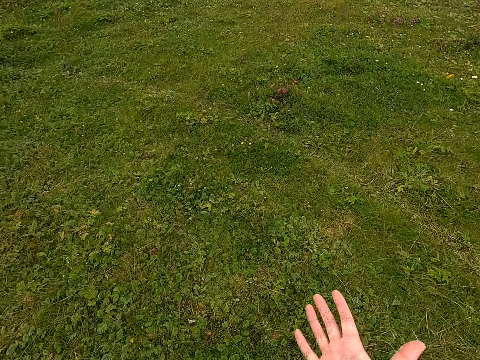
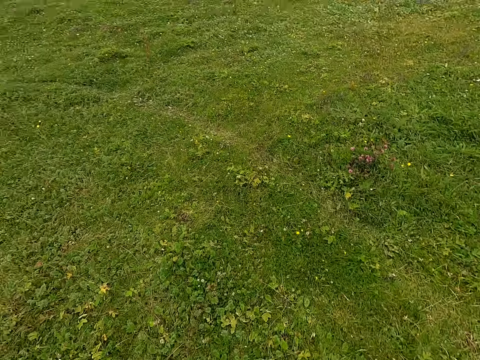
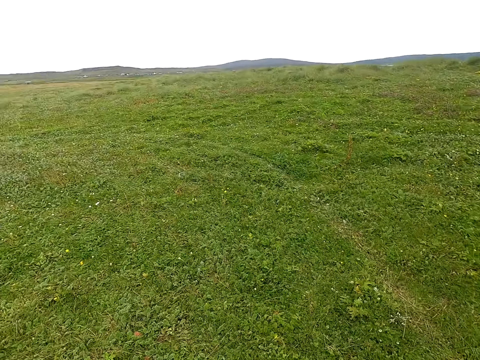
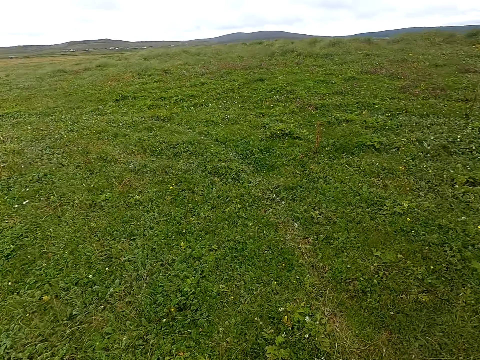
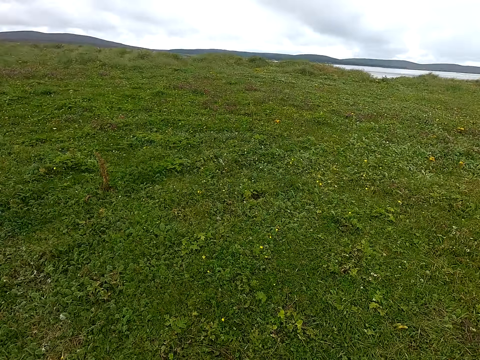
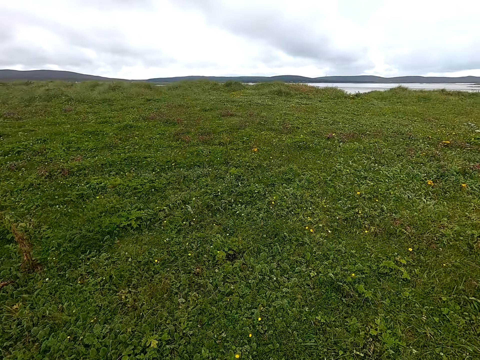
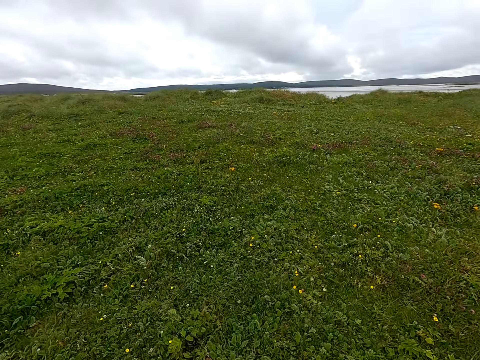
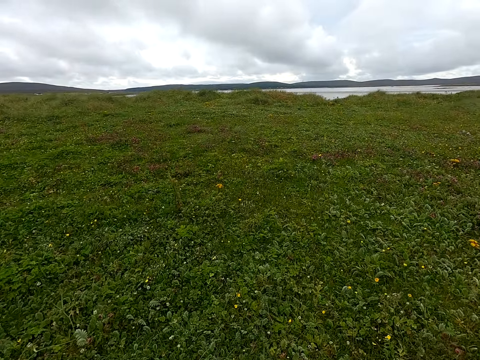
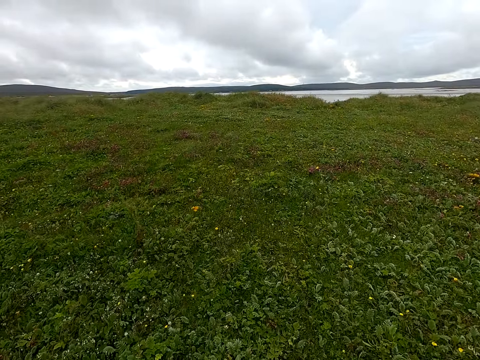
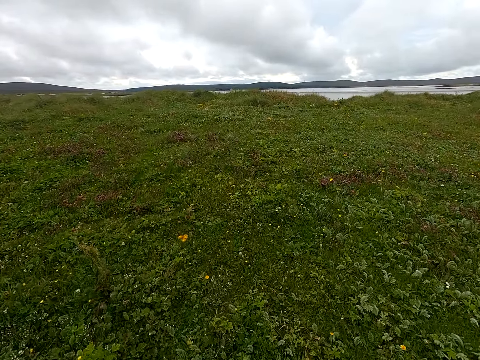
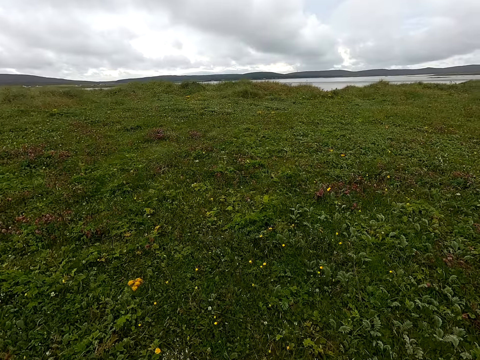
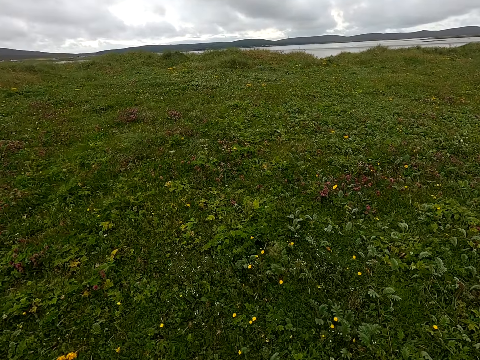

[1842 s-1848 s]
The camera wearer spreads the hand.

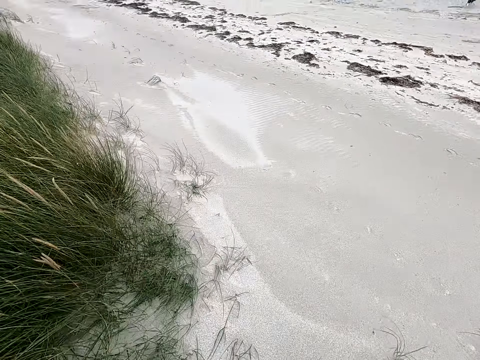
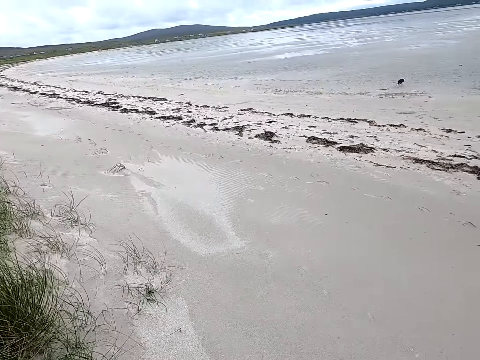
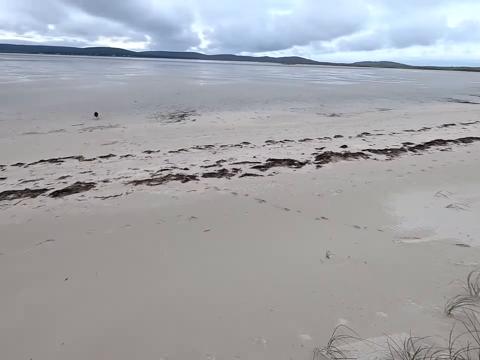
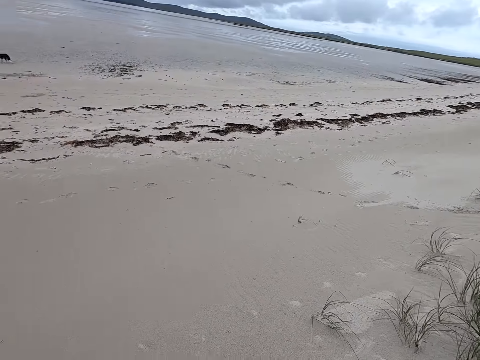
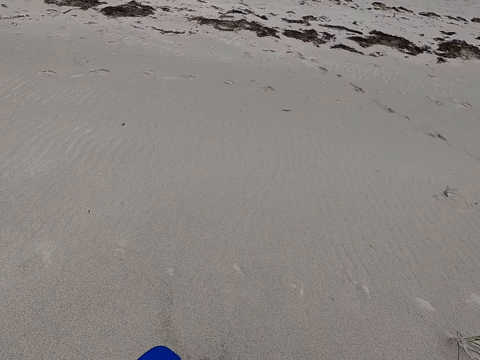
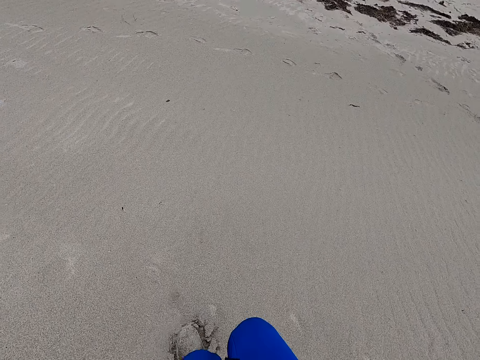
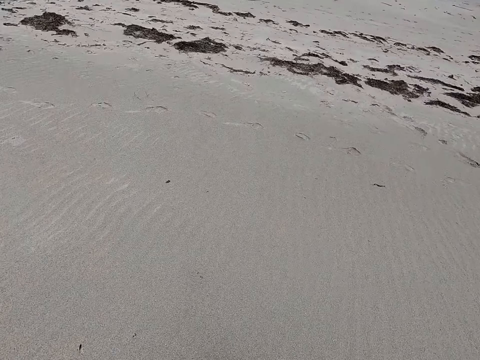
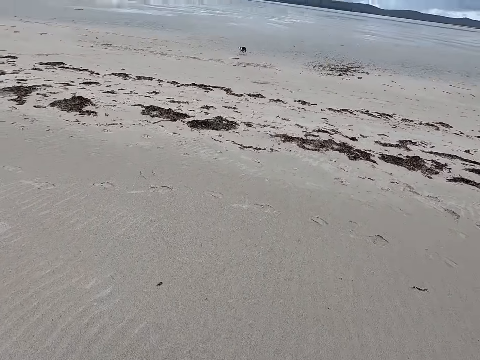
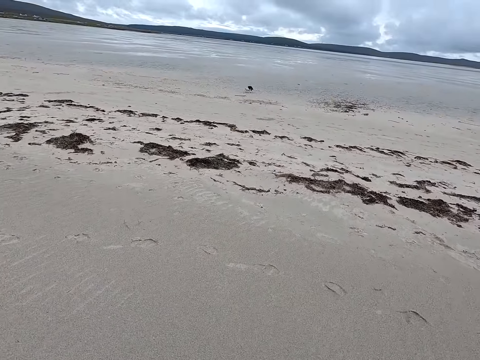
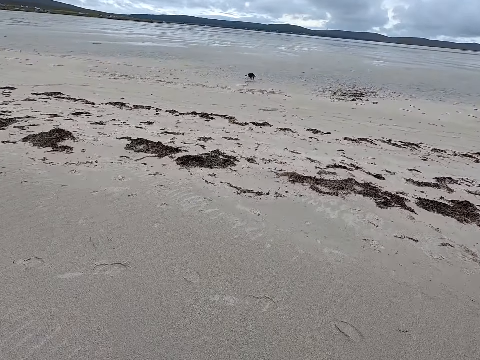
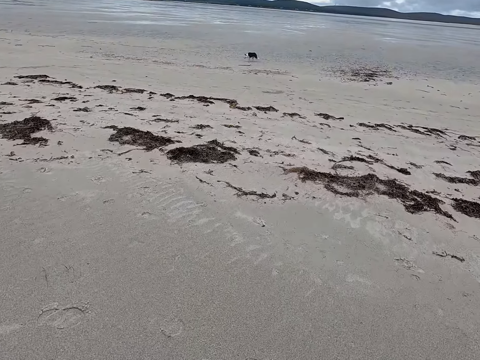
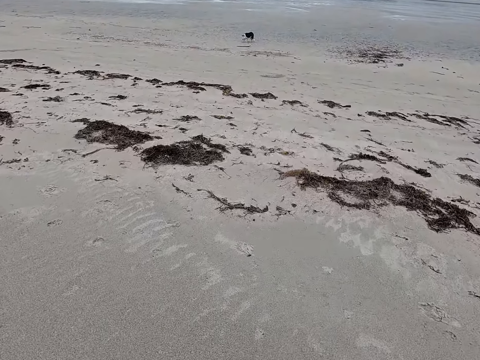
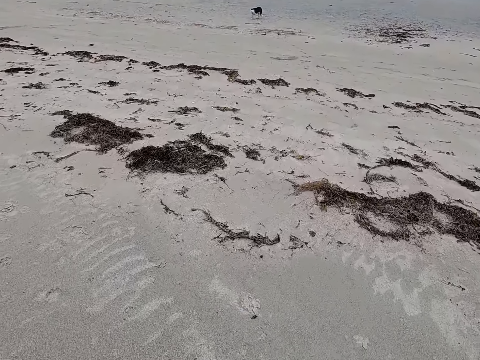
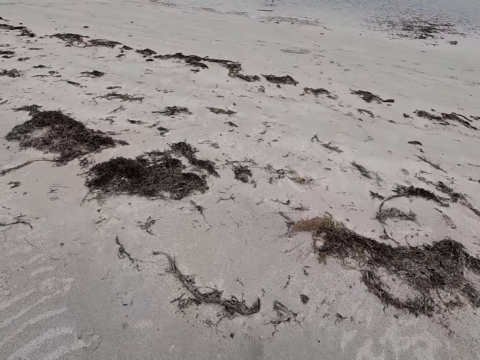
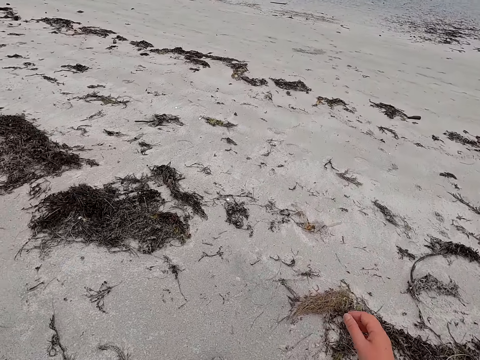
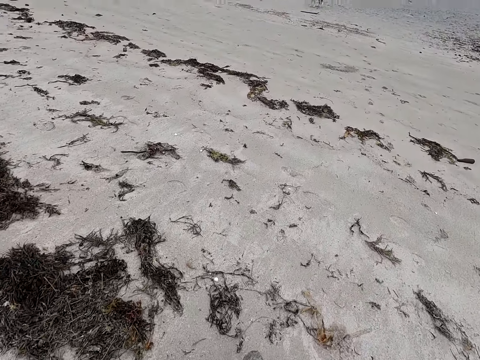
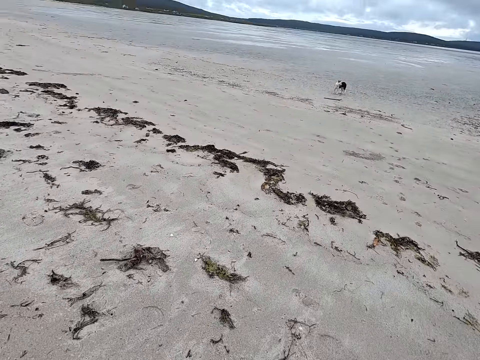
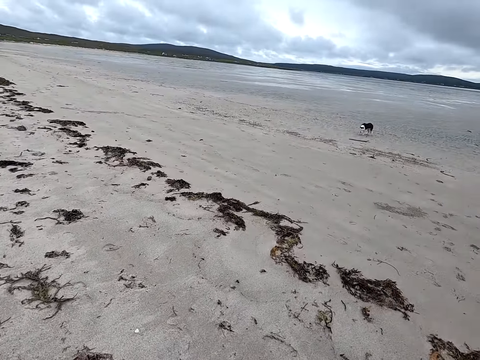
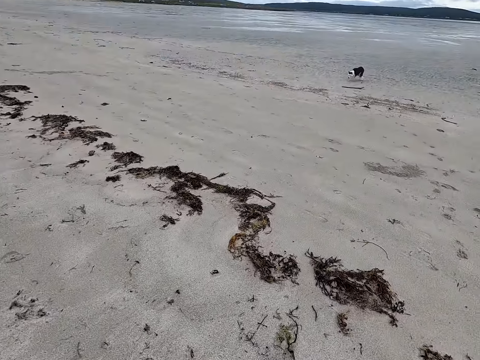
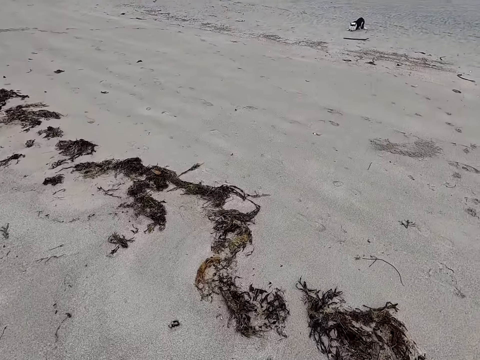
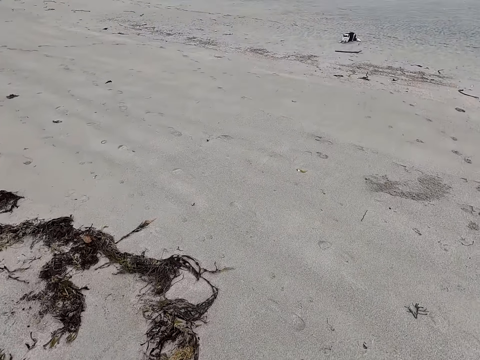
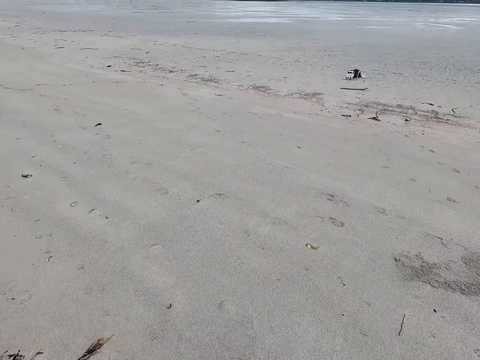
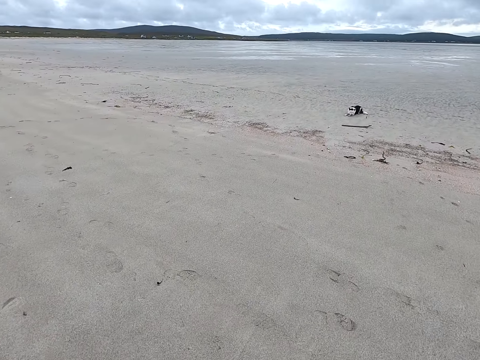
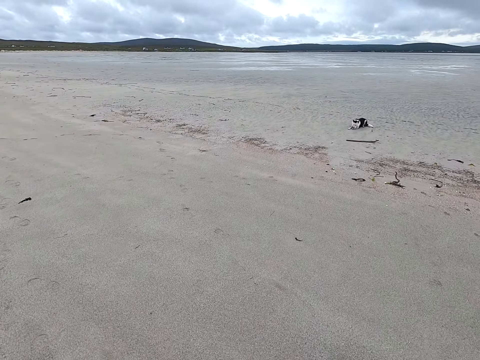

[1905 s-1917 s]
The camera wearer looks around.

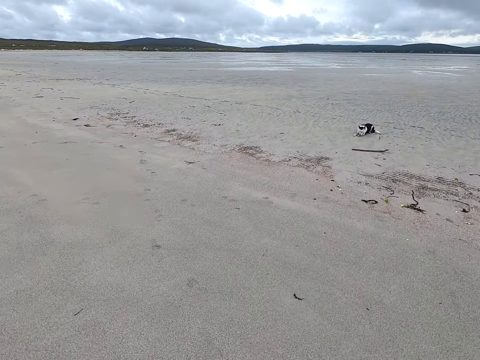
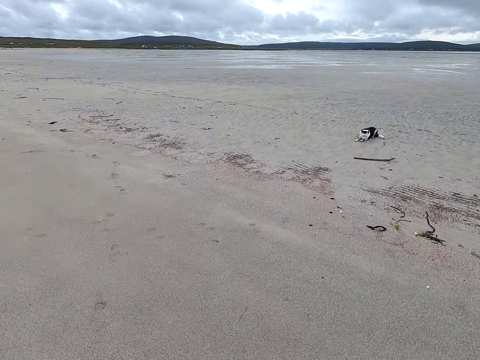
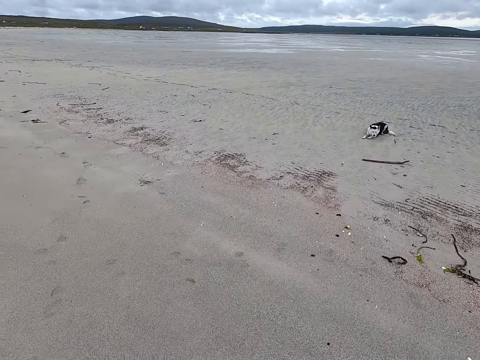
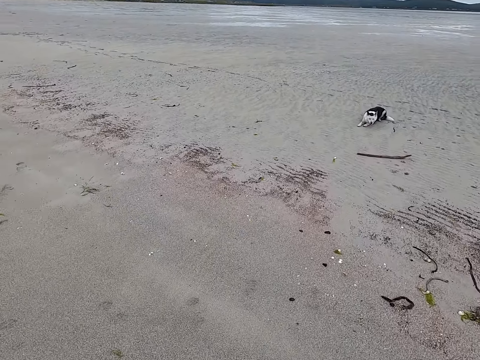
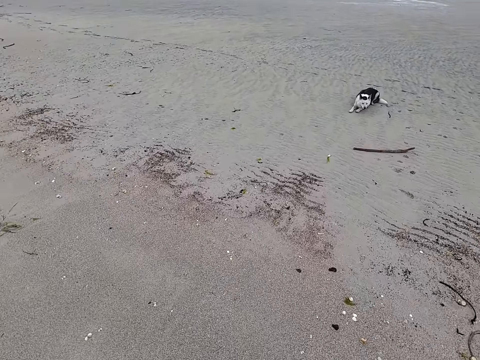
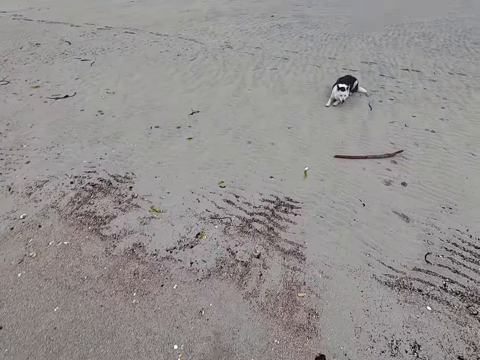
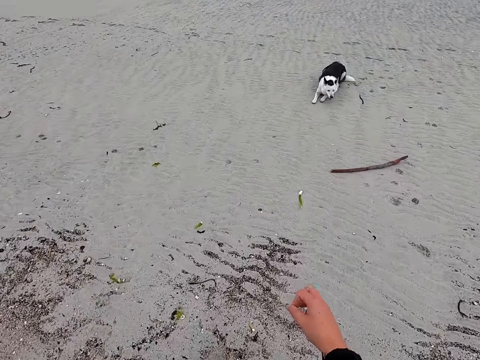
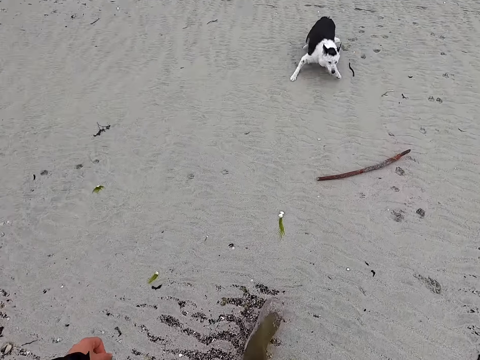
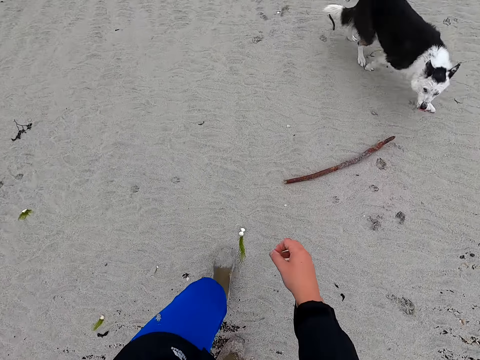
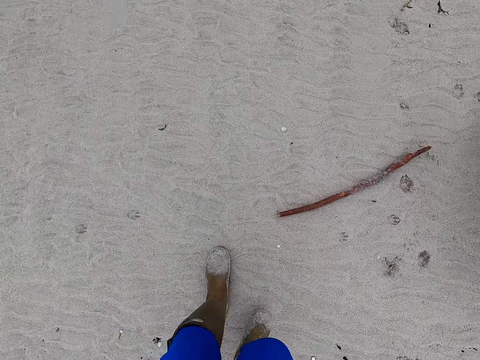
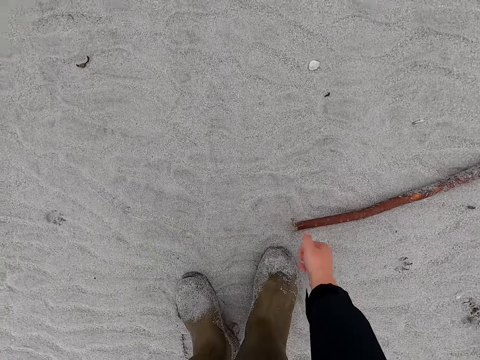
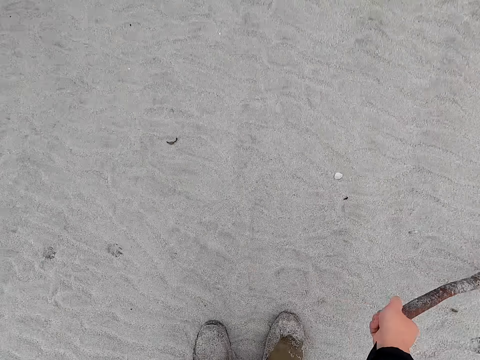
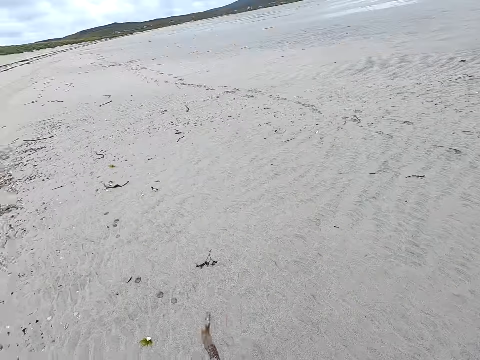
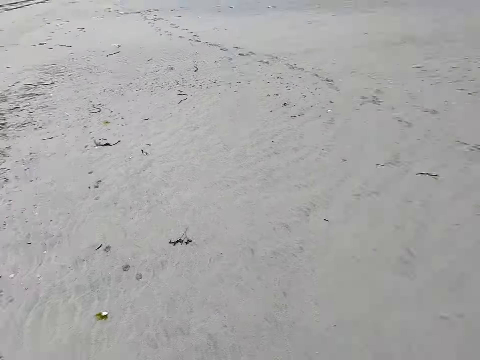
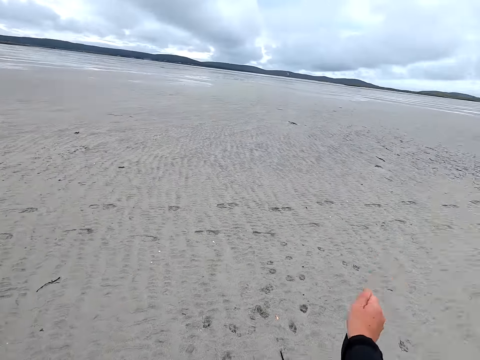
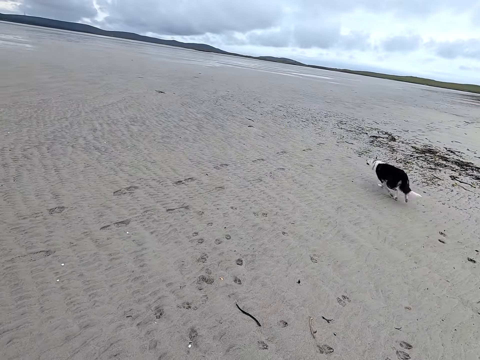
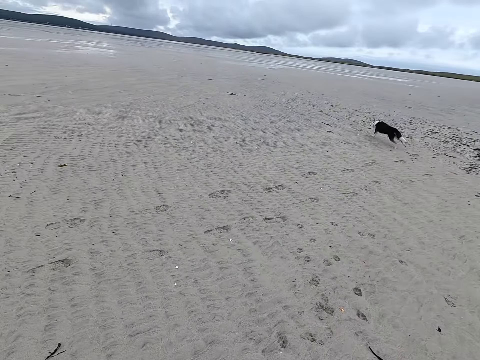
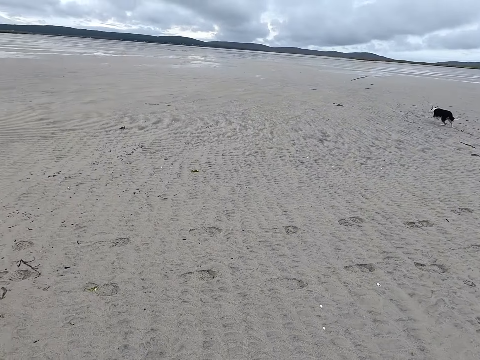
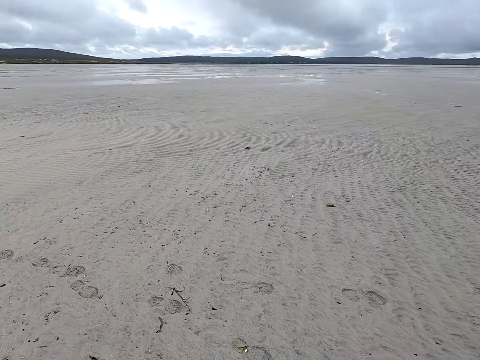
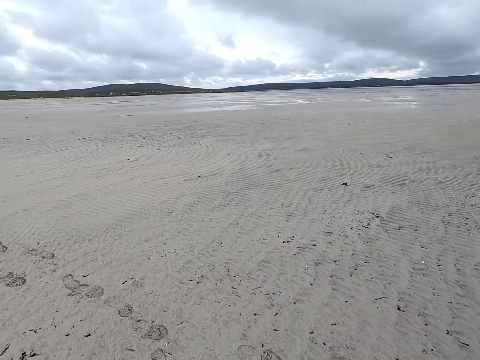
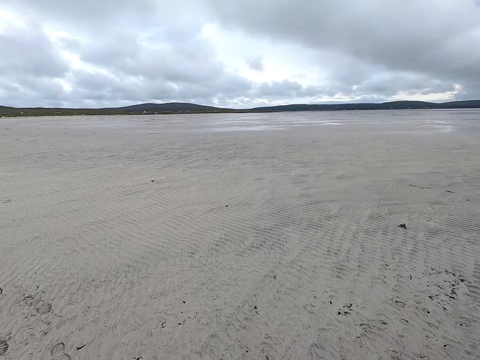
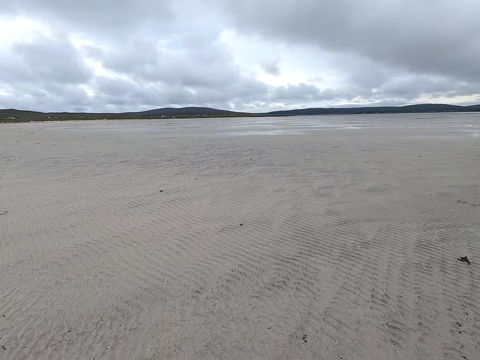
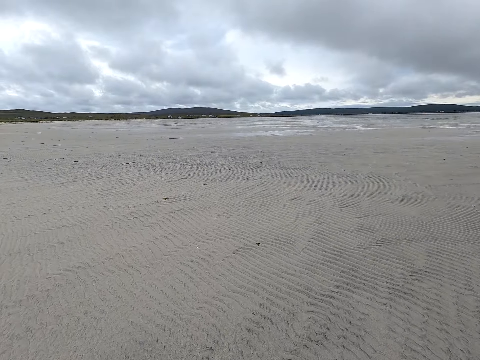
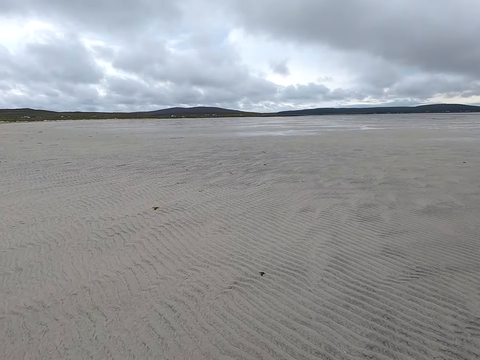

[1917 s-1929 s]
The camera wearer picks up a stick. They throw the stick. They move around.
